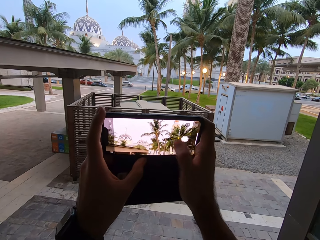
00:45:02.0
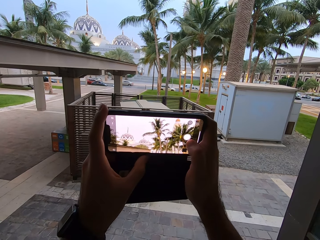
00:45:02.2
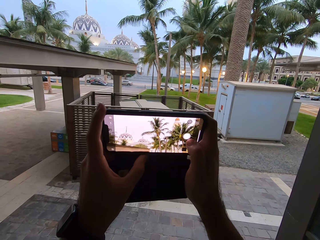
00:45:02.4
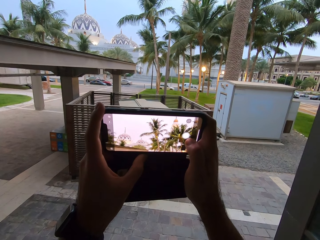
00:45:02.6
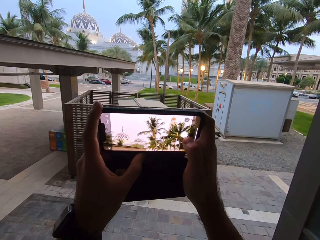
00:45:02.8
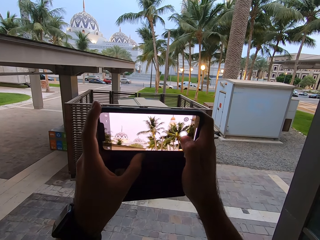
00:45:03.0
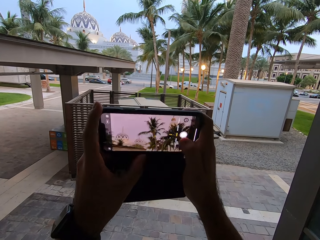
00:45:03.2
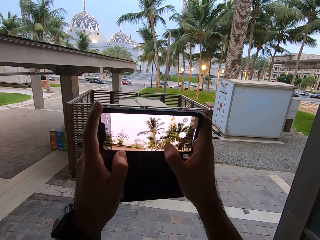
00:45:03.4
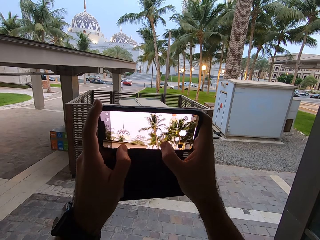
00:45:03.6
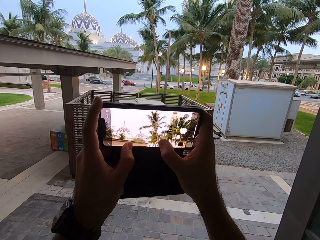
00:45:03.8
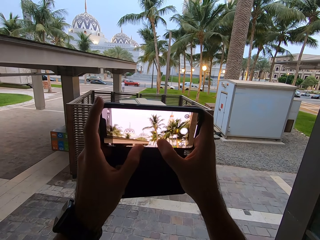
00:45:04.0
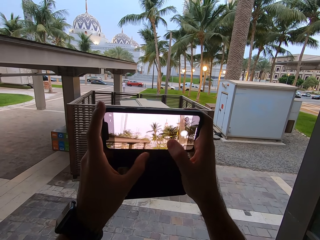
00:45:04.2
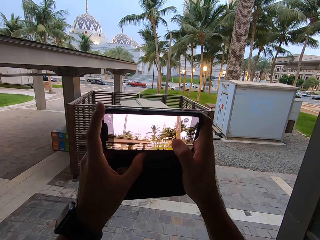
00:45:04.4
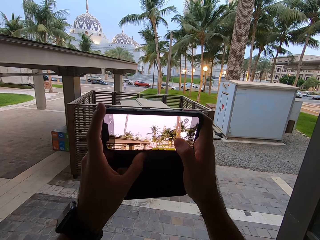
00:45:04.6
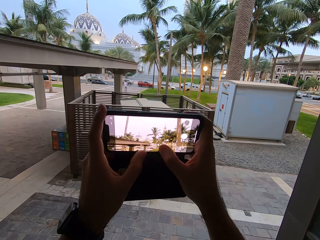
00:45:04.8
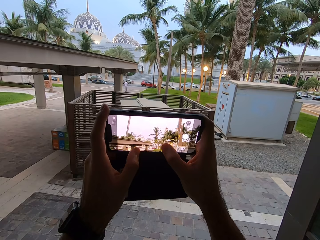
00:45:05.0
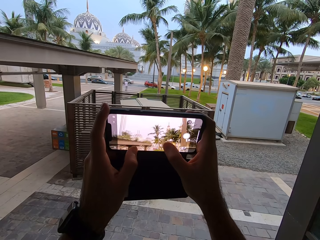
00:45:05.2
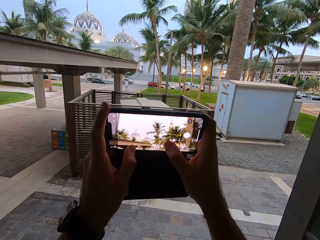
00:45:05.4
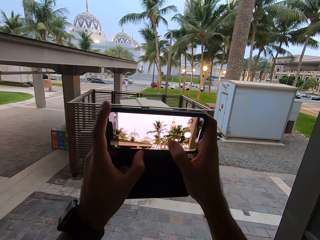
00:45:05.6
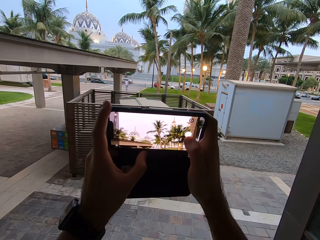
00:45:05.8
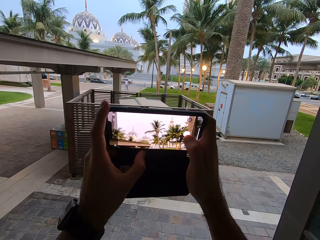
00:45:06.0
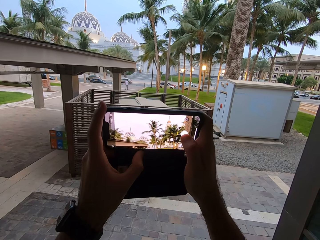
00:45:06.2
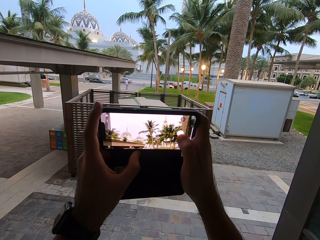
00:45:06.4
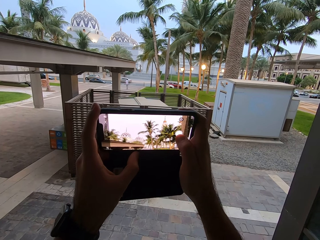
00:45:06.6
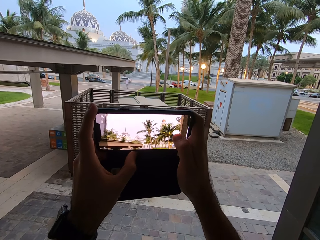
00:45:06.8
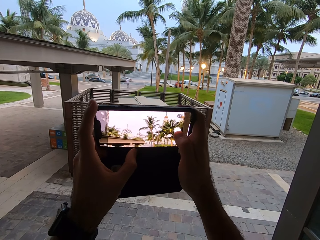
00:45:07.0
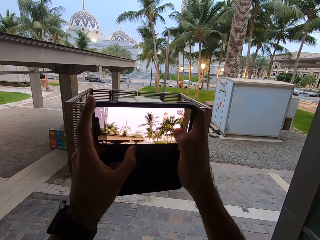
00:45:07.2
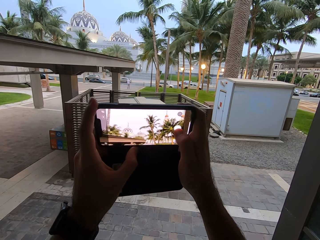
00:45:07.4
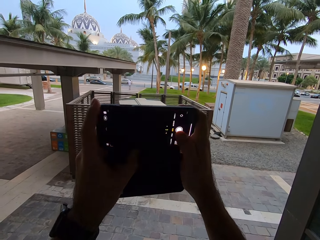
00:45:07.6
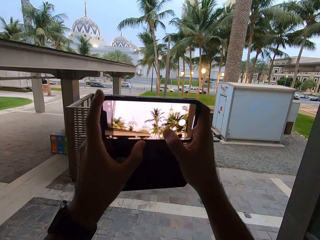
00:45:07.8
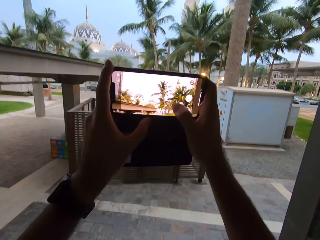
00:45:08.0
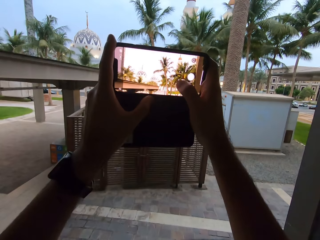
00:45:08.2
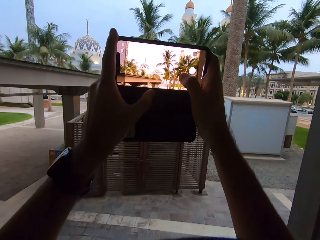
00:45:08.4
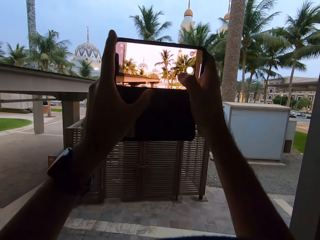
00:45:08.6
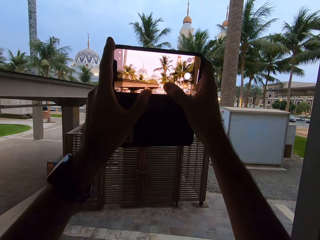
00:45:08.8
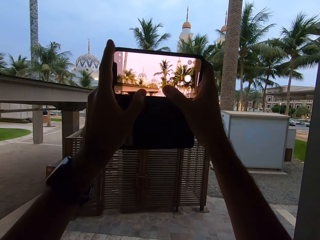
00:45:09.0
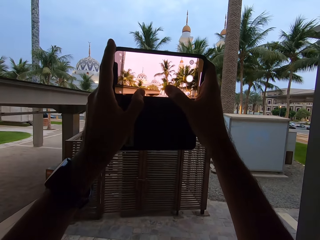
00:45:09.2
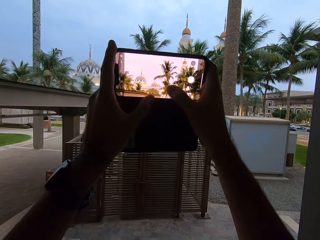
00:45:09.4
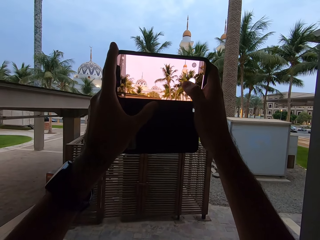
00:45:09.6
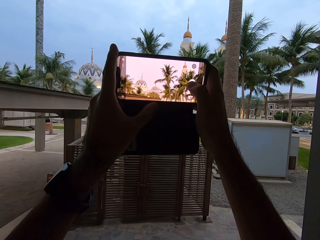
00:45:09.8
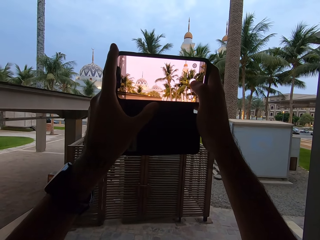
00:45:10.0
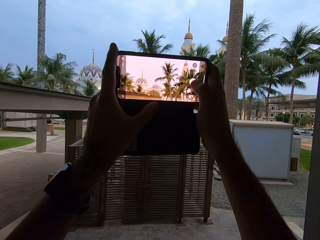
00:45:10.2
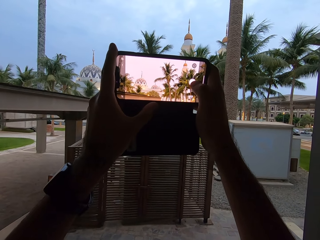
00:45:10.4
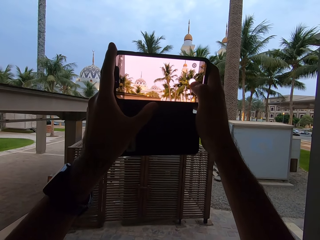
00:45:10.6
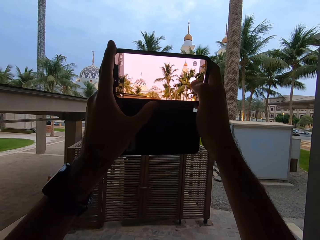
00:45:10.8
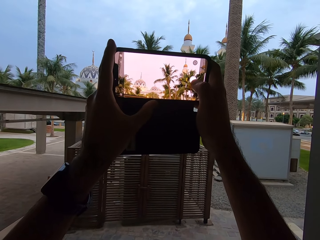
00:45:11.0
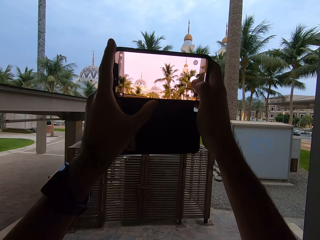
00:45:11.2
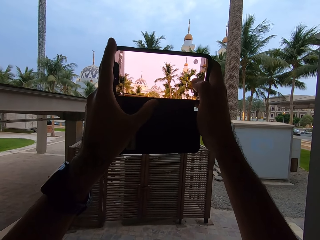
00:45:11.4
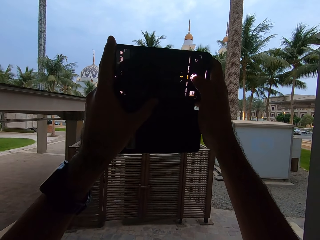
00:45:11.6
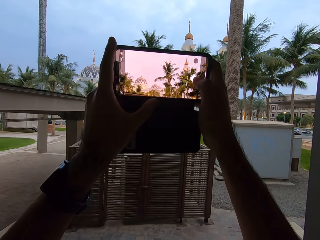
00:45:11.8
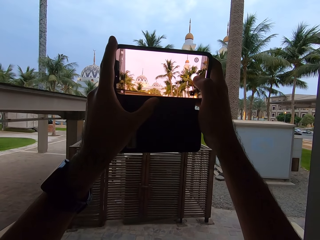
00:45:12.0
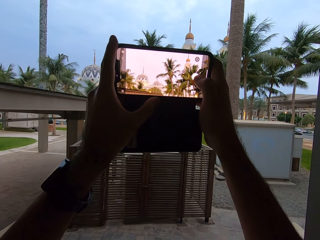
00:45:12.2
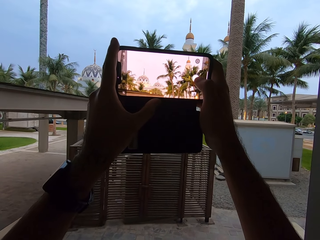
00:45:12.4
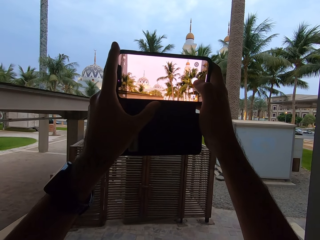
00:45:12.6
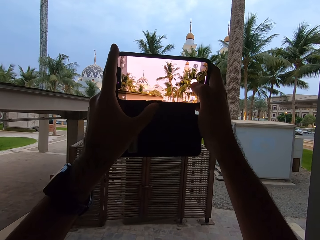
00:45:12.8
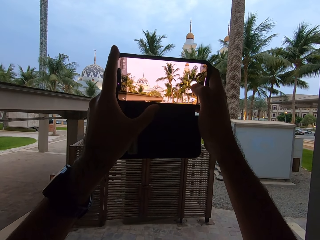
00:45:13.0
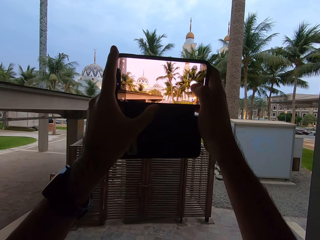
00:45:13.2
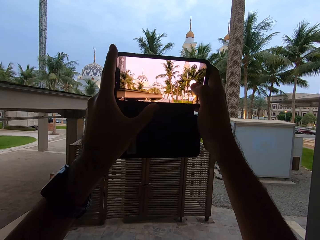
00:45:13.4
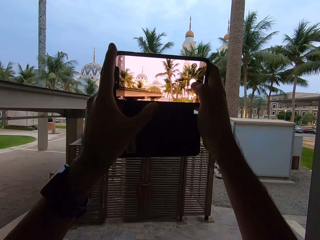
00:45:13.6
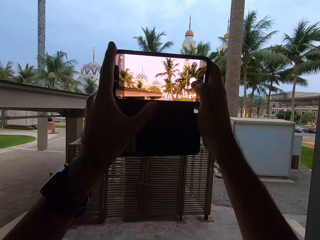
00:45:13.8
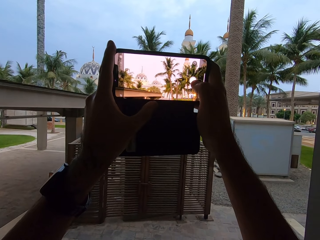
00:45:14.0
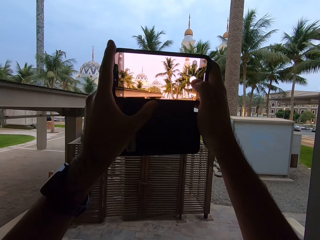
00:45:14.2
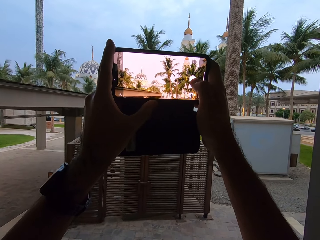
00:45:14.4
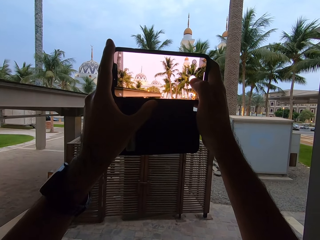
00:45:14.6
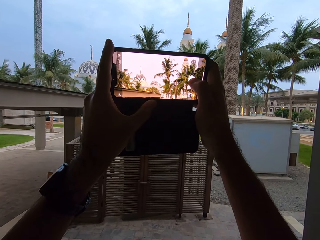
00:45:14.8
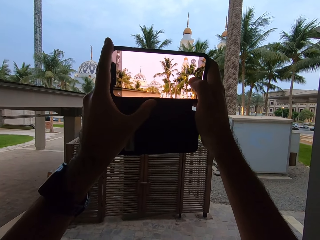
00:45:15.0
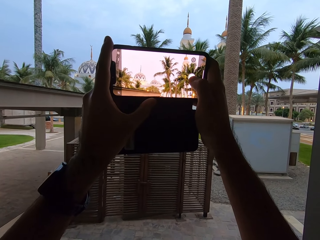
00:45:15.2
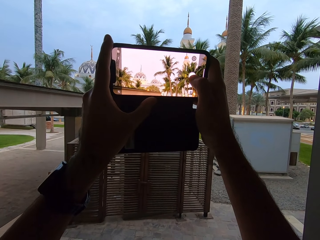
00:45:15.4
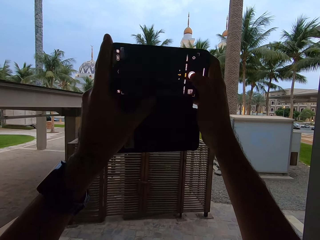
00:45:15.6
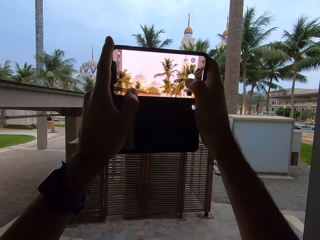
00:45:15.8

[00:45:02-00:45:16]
The camera wearer takes a picture with a phone. They operate the phone. They take a picture with the phone.

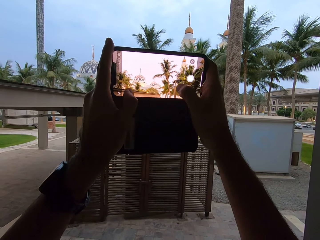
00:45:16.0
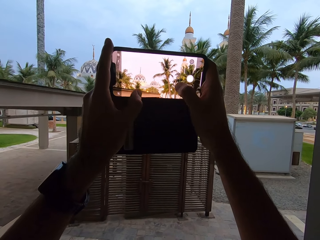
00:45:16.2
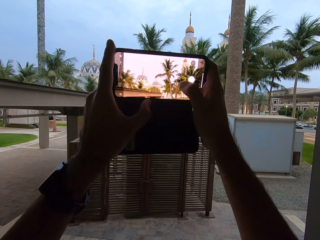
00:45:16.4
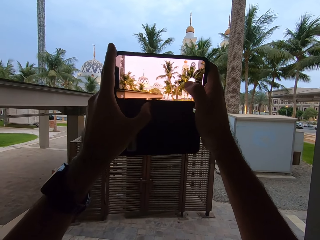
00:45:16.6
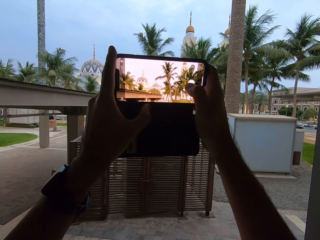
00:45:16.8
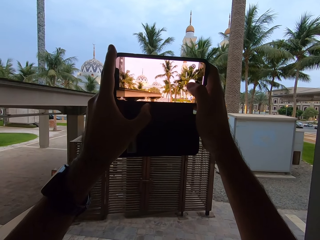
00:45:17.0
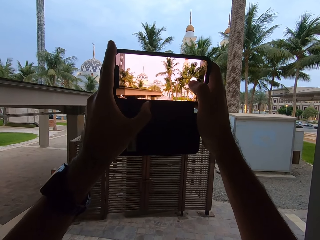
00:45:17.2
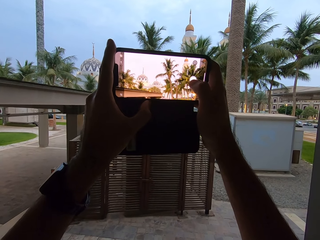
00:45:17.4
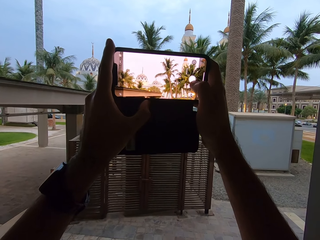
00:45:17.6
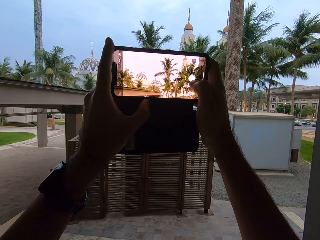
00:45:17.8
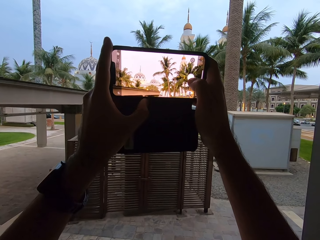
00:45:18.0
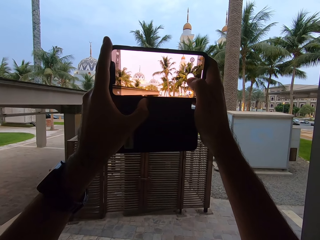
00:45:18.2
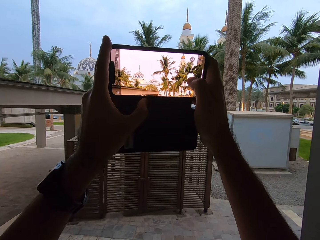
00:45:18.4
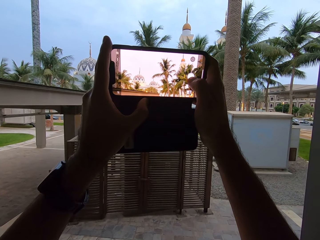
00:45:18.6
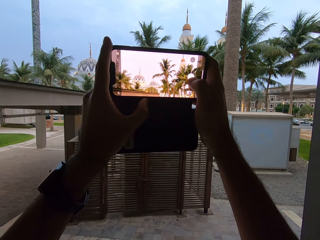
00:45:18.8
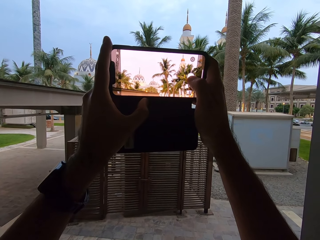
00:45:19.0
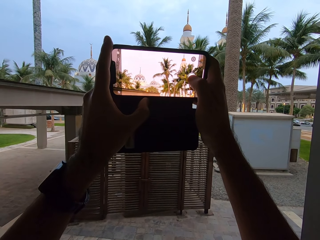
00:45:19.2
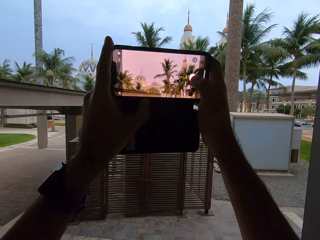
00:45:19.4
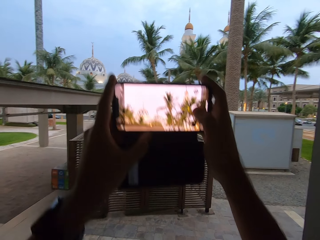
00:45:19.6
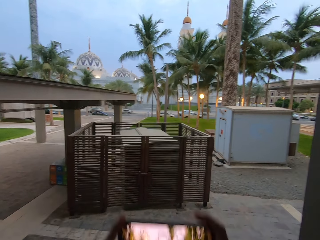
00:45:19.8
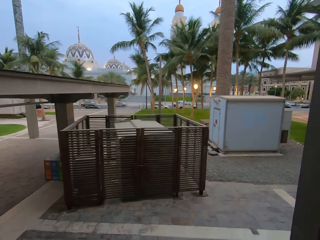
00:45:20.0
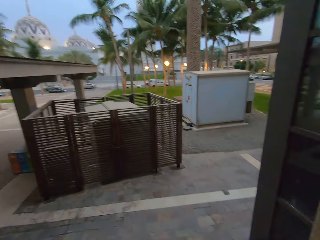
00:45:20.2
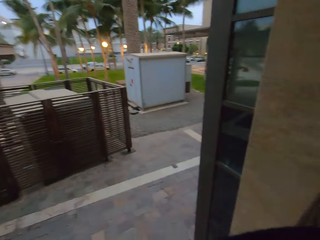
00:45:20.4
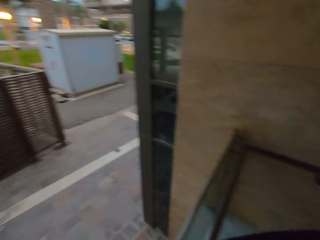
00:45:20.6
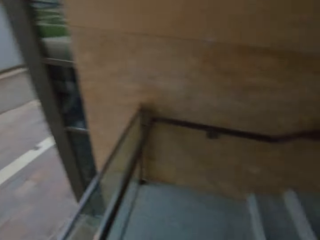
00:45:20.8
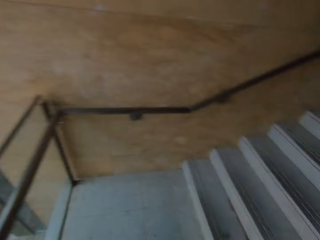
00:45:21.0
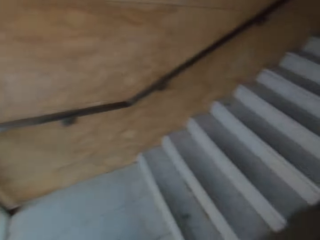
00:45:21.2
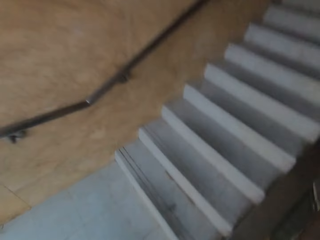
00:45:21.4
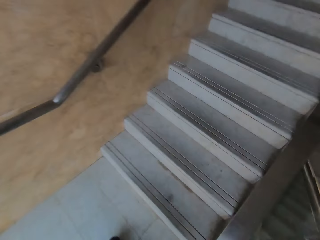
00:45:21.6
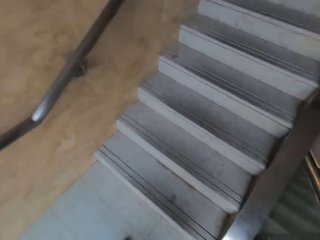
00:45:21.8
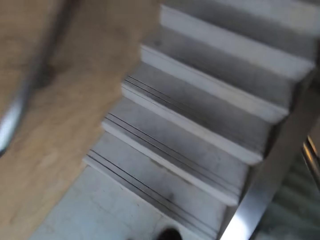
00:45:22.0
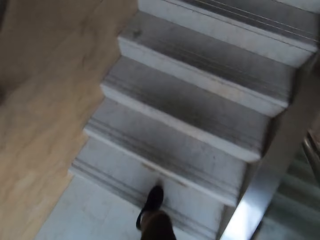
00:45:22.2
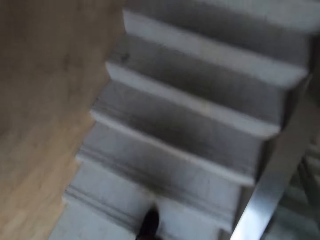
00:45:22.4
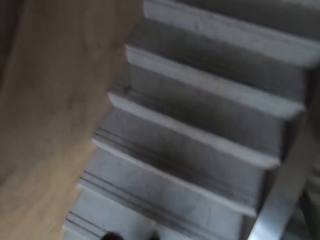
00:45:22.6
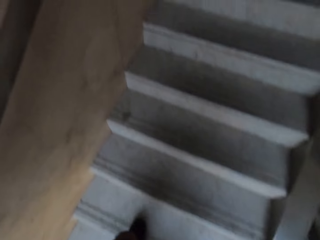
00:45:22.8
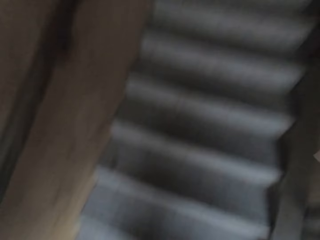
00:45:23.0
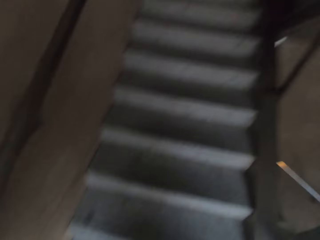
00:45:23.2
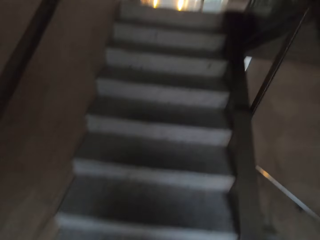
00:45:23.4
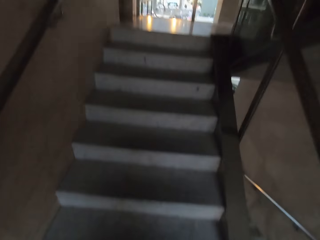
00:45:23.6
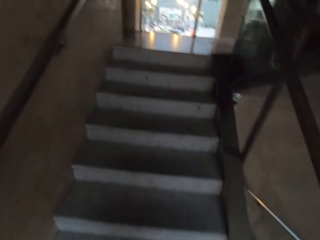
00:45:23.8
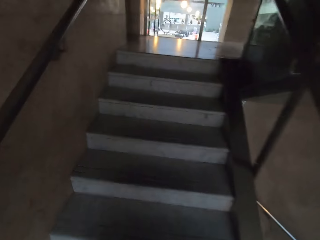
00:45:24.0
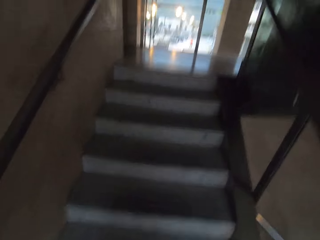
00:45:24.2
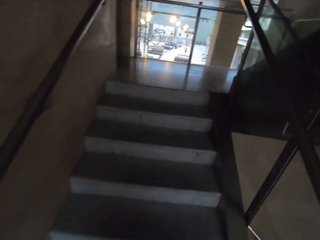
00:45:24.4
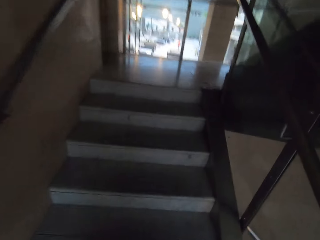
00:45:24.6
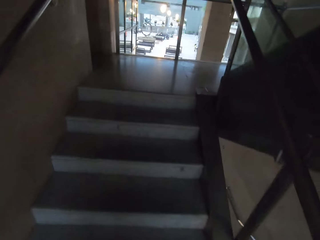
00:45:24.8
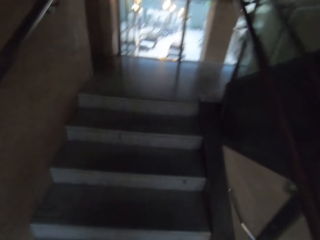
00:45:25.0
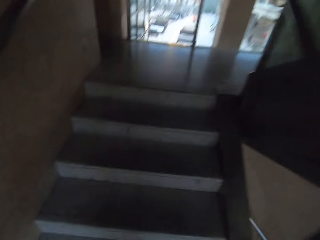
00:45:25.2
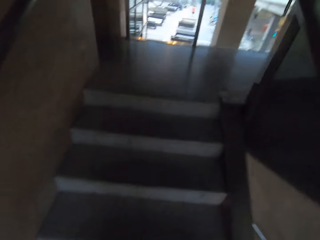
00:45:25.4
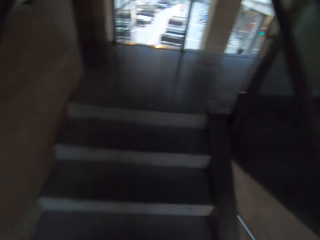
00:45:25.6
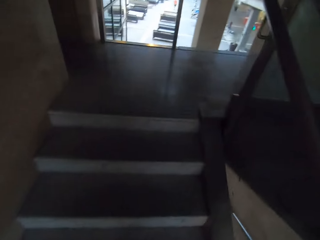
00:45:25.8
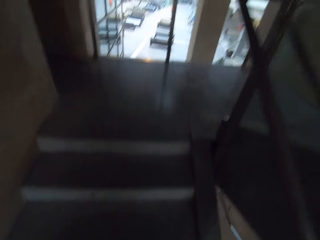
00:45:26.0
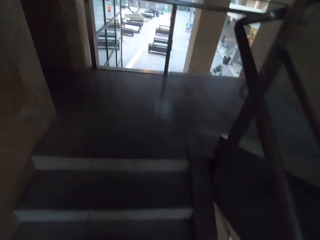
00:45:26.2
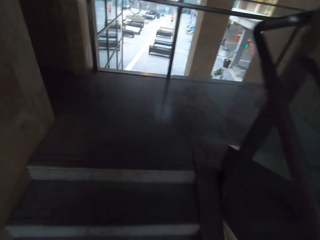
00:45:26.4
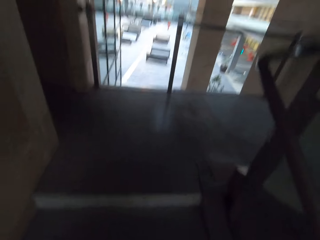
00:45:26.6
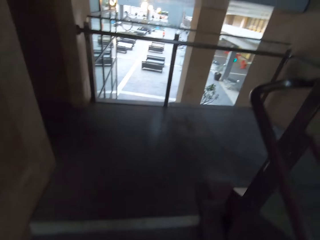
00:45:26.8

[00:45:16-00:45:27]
The camera wearer touches the capture button using the right thumb. They turn right. They look around. They walk up the stairs.
